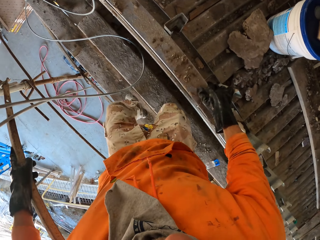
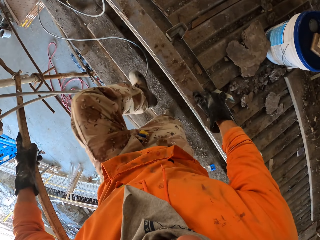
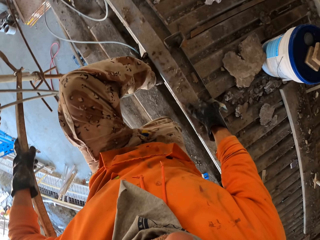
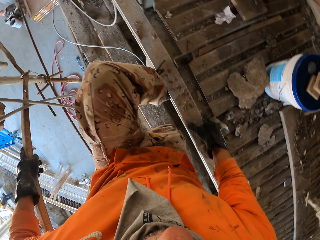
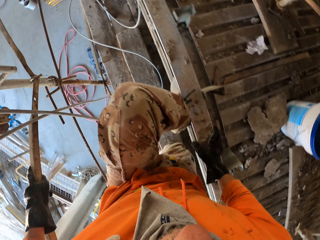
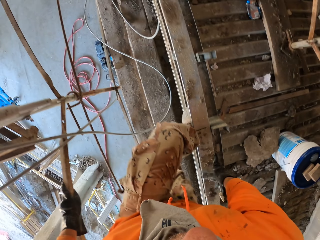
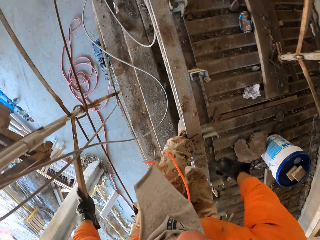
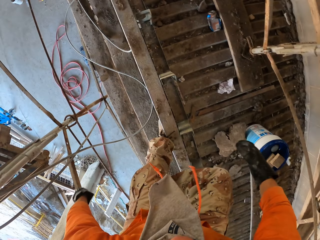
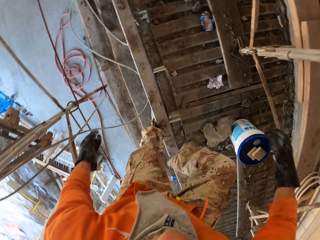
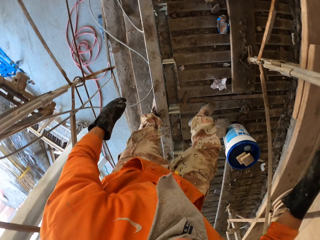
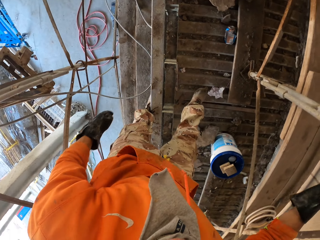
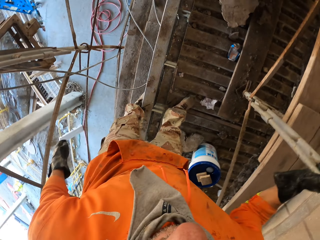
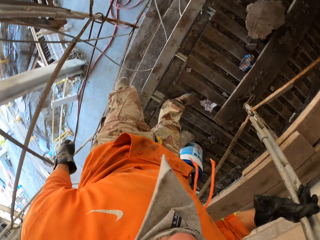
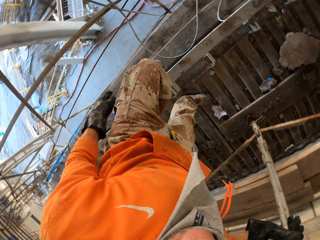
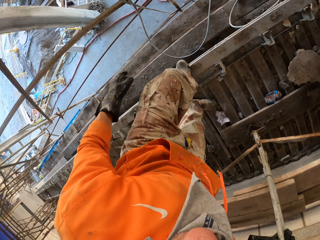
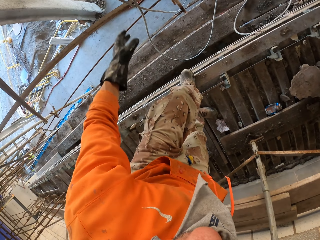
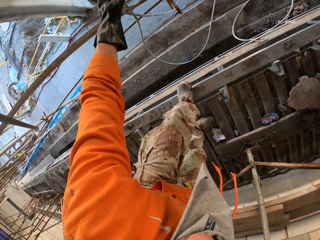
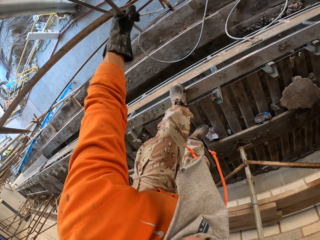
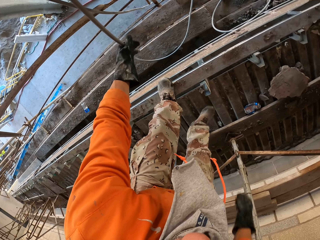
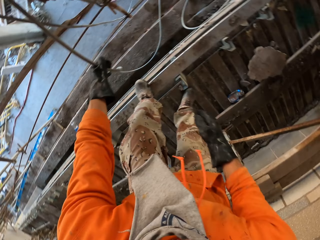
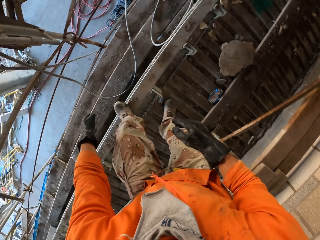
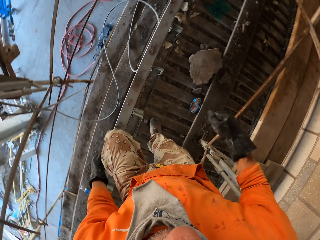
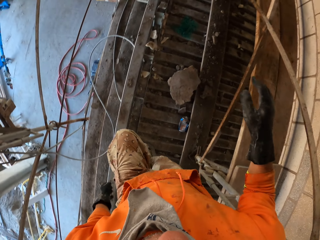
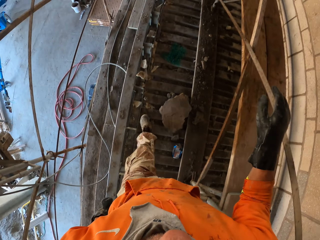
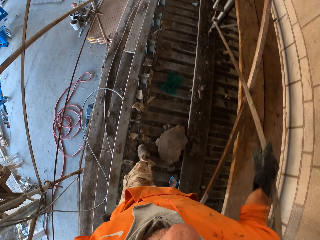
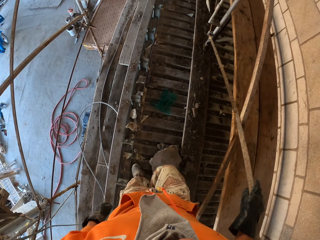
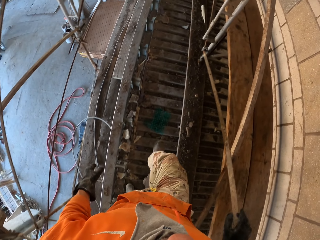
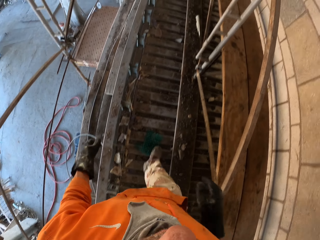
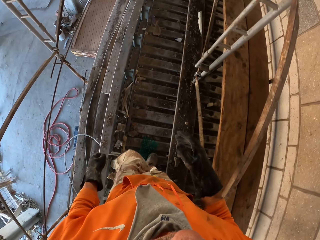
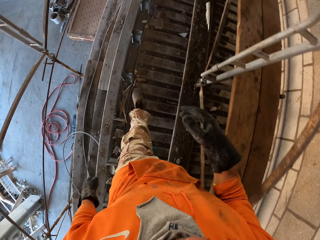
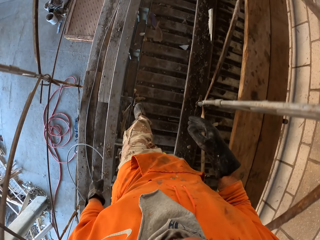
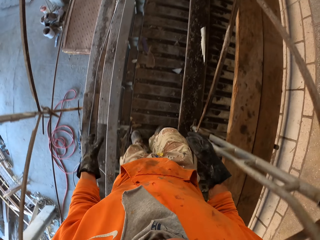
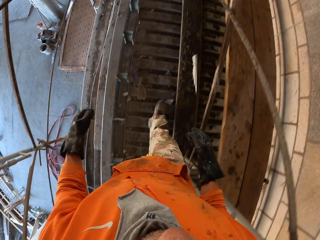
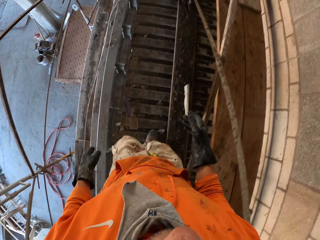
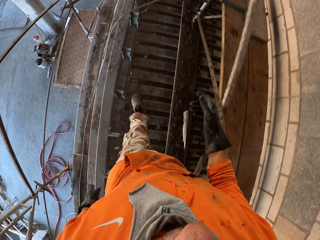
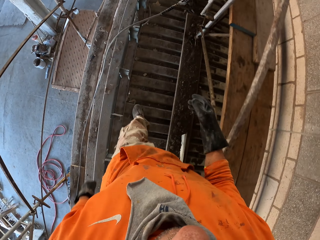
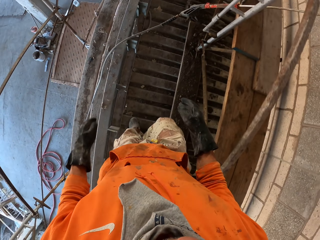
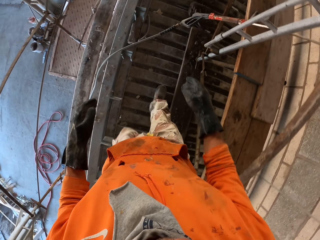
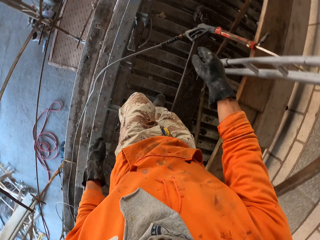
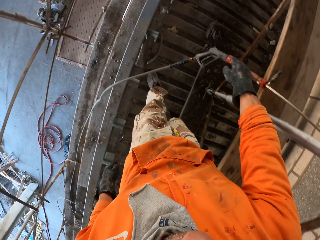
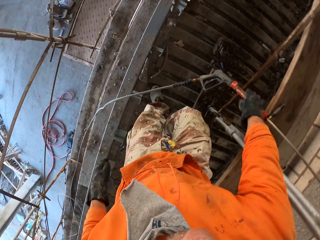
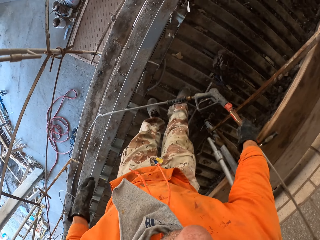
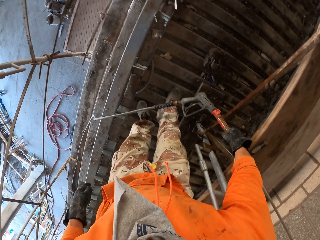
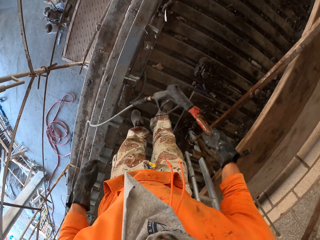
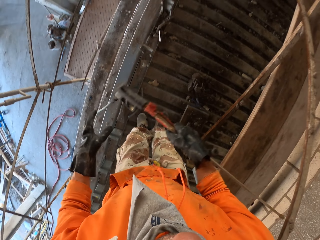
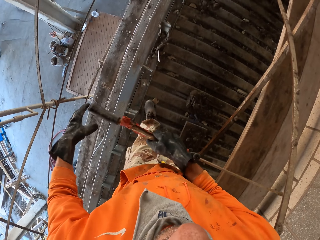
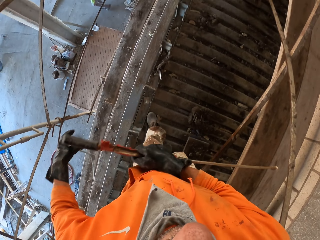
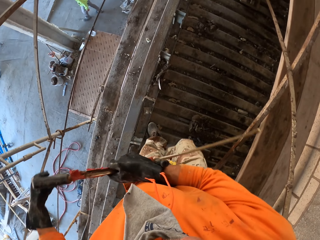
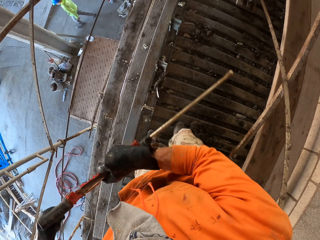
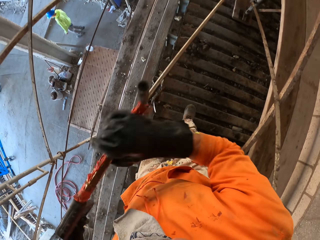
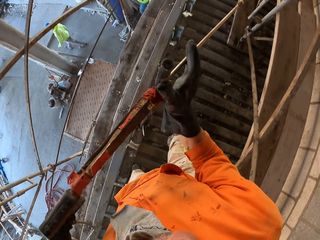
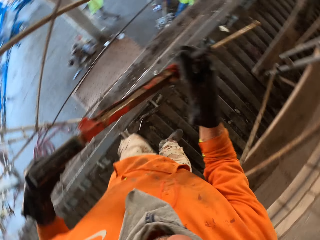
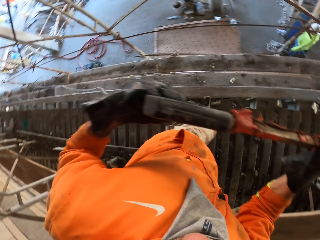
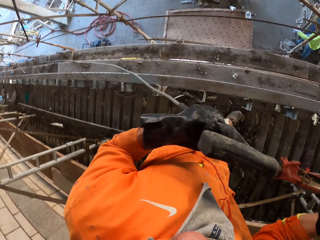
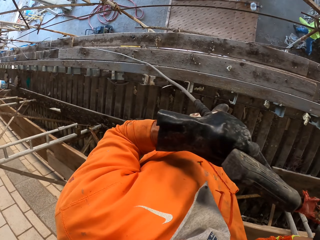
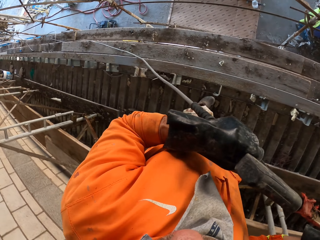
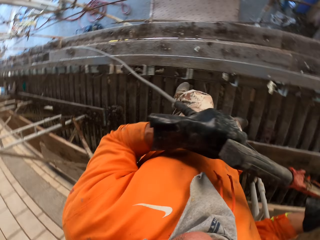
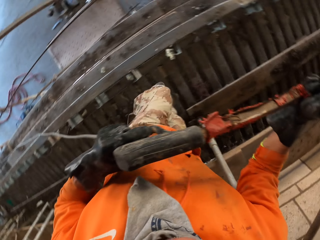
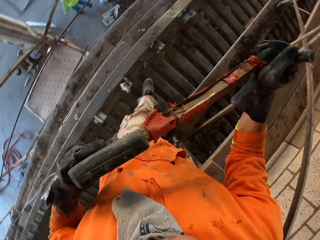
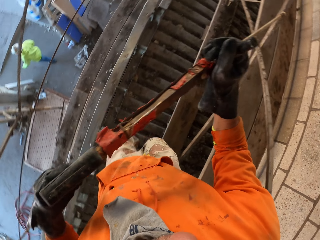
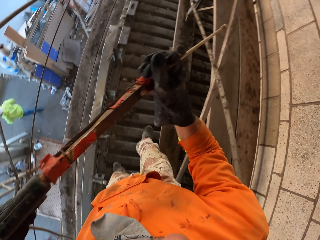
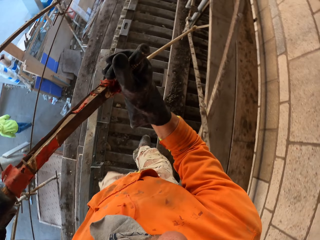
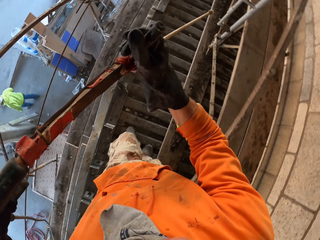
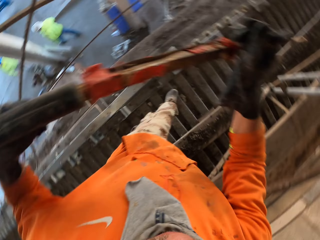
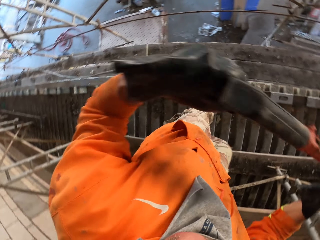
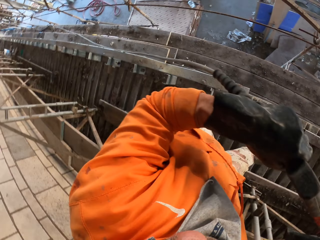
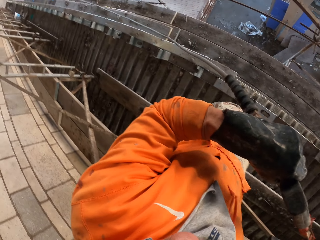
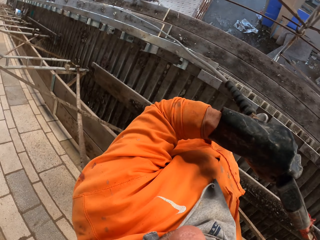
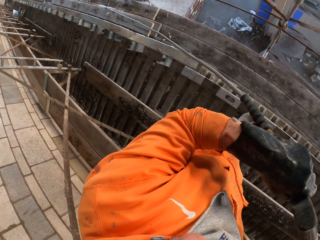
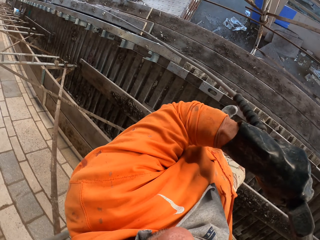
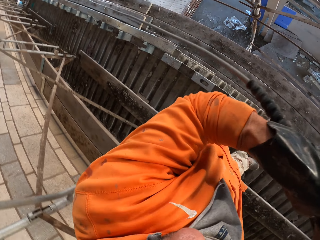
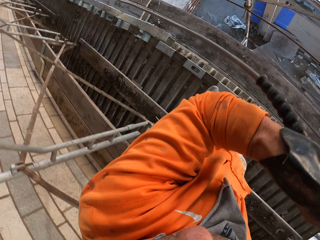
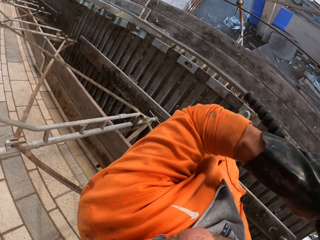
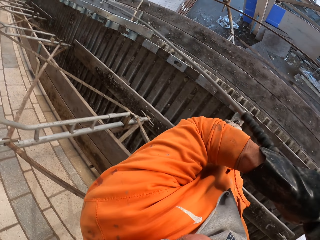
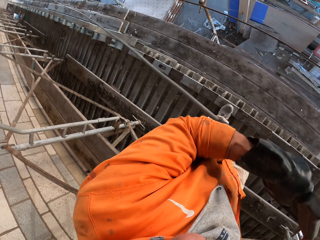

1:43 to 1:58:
The camera wearer climbs the scaffold. They walk in a construction site. They pull the pipe. They walk on the scaffold. They take the pressure gun or nozzle pipe. They look at the pipe. They pull the pipe. They walk on the scaffold. They spray the wall with the nozzle pipe.

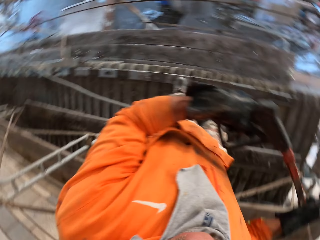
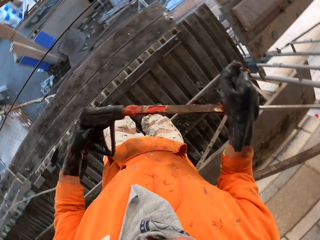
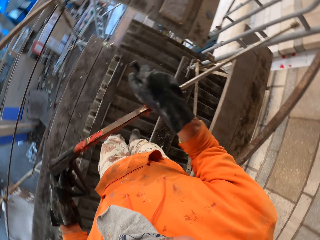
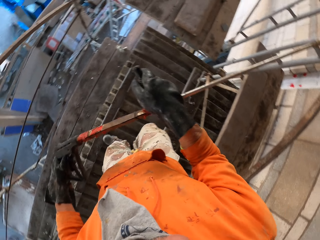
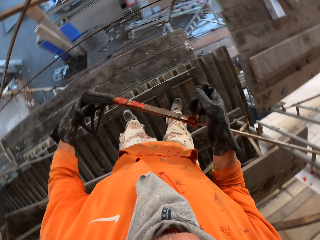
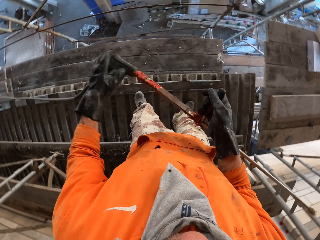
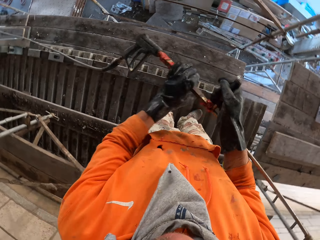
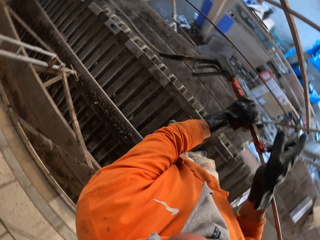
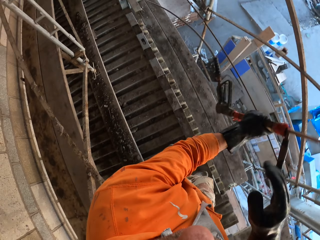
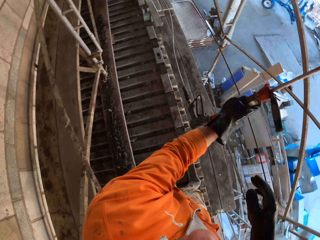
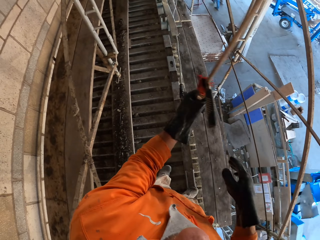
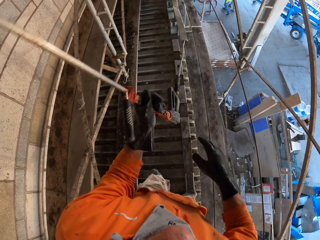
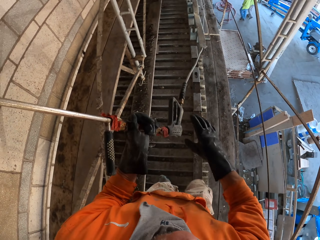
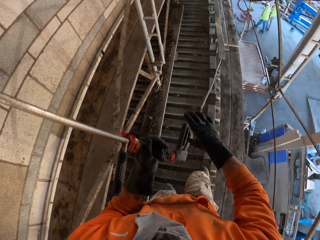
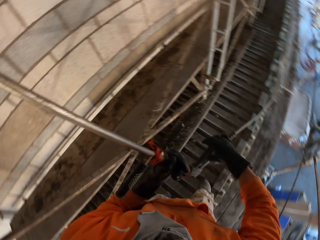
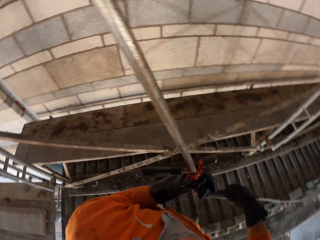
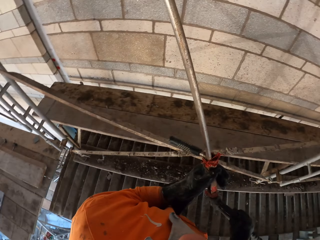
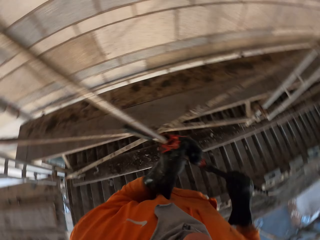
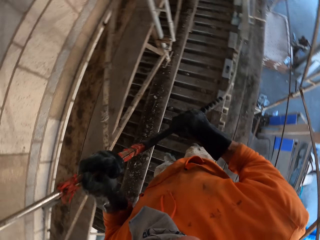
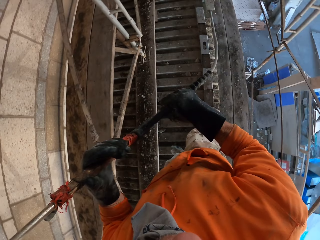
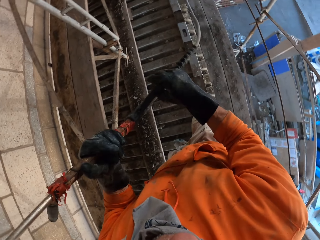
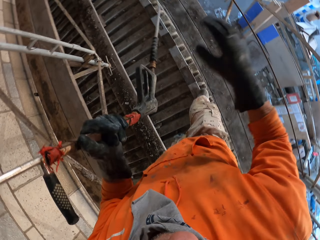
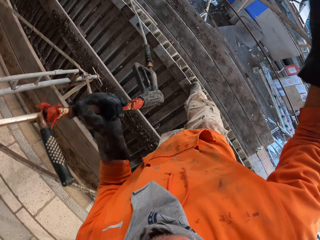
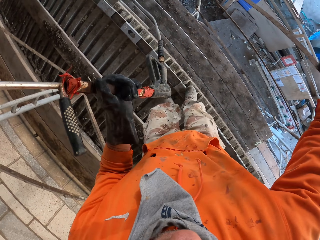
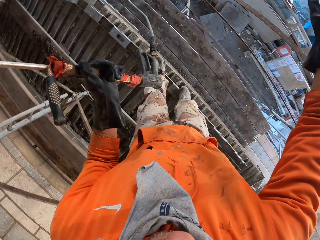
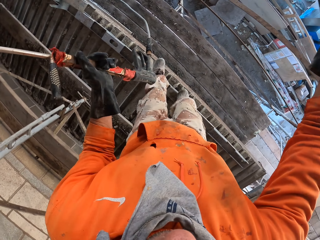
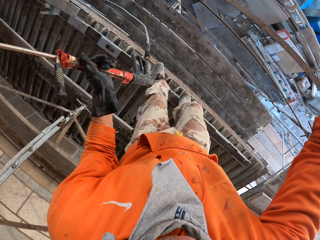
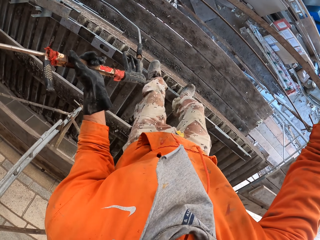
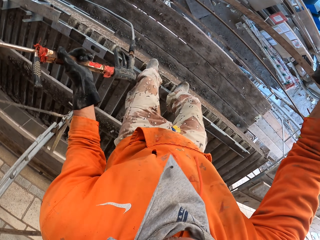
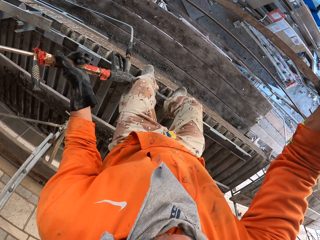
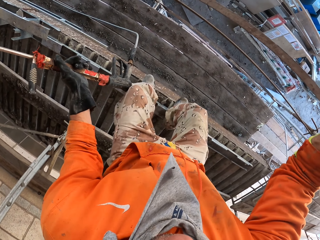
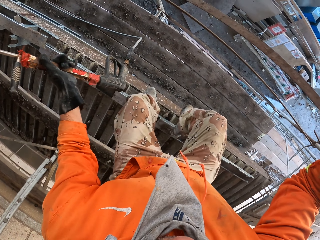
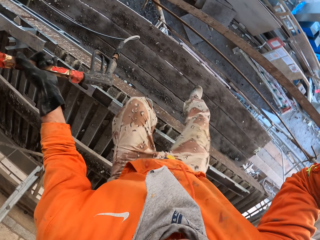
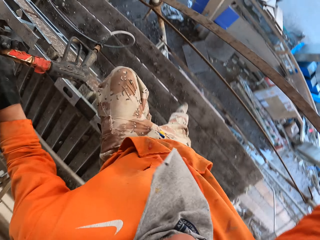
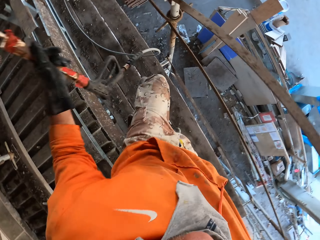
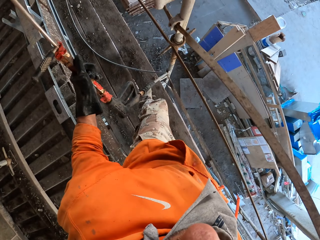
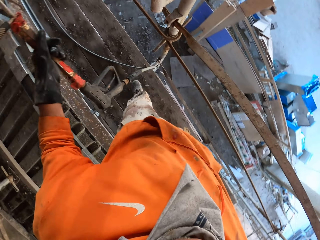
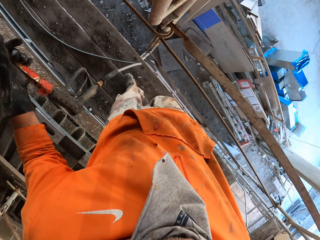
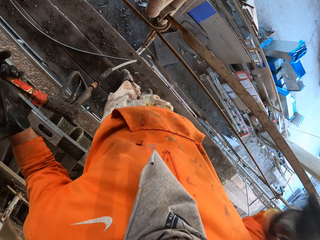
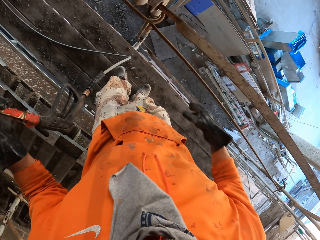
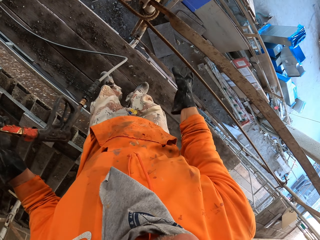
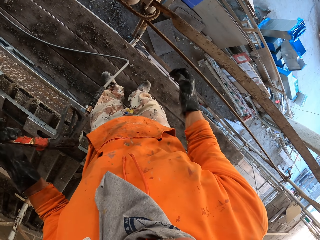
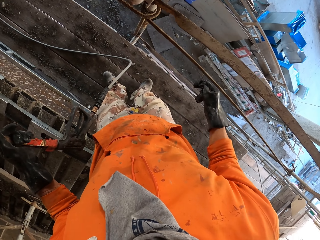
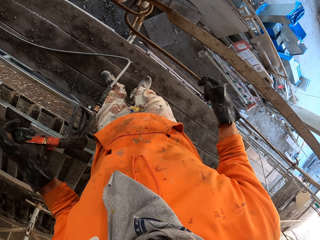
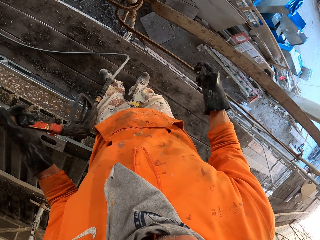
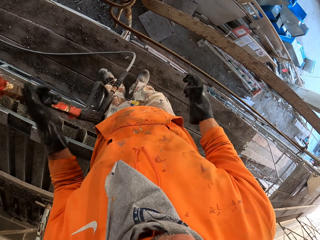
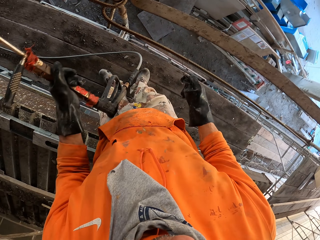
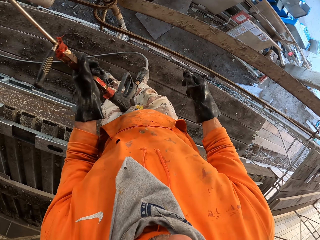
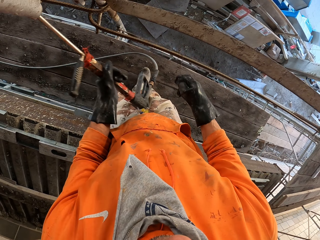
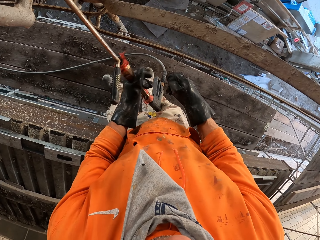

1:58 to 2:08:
The camera wearer turns the pressure gun on the hands. They move down on the scaffold. They pull the nozzle pipe. They take a binding wire.
